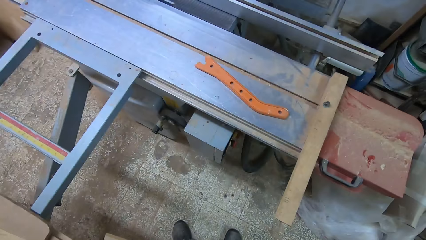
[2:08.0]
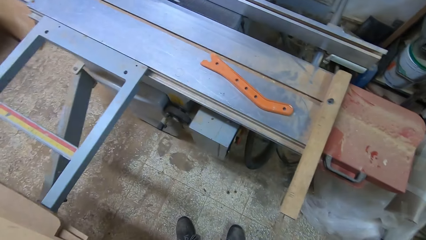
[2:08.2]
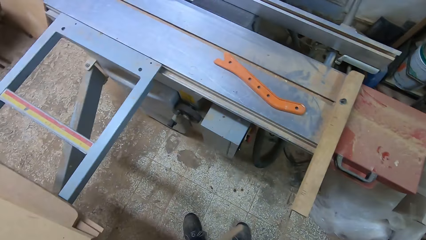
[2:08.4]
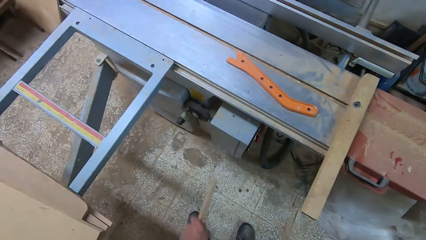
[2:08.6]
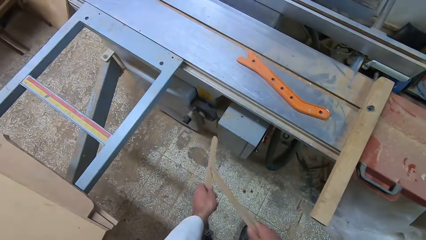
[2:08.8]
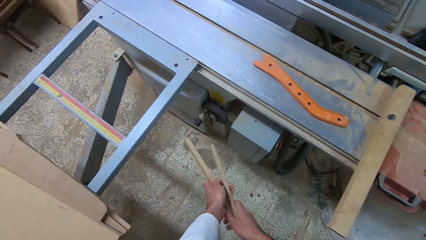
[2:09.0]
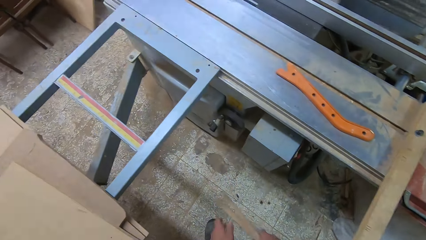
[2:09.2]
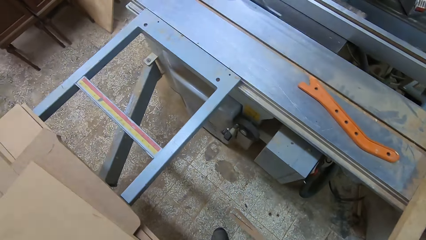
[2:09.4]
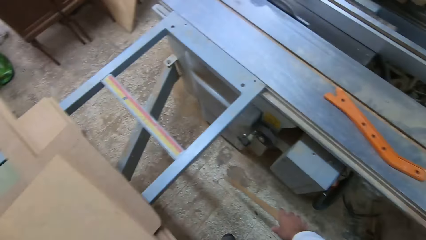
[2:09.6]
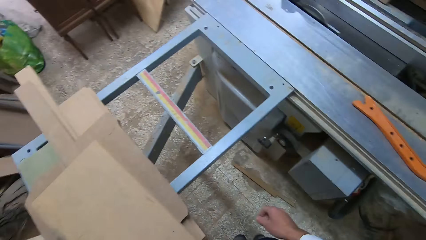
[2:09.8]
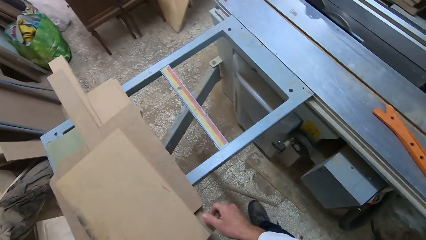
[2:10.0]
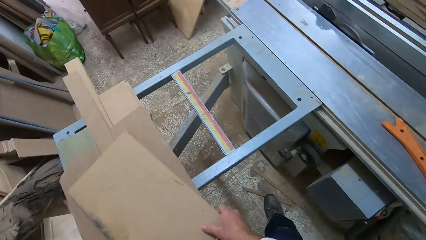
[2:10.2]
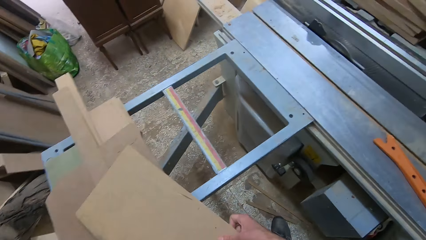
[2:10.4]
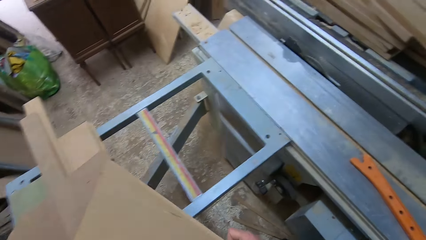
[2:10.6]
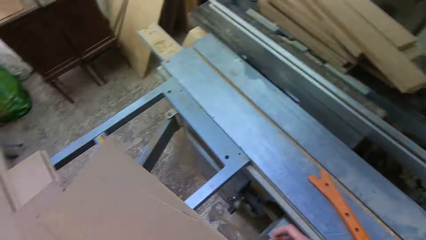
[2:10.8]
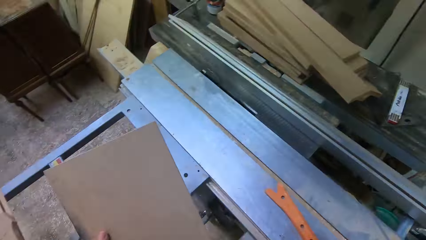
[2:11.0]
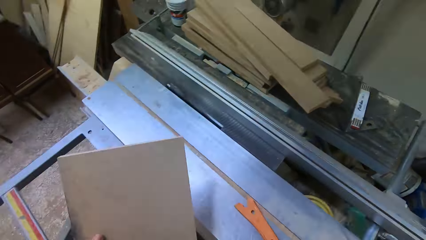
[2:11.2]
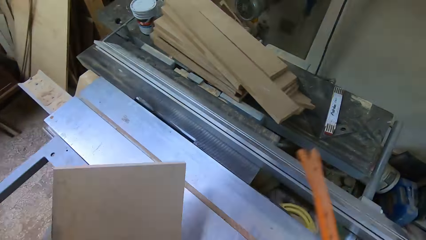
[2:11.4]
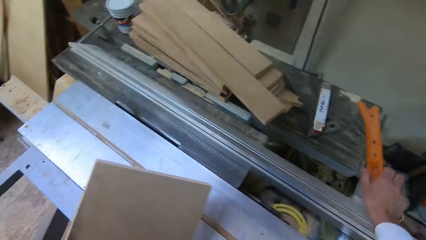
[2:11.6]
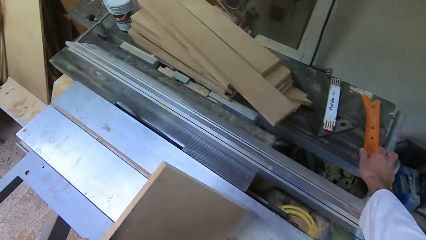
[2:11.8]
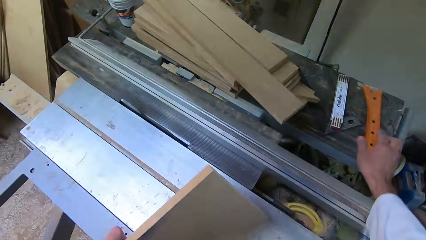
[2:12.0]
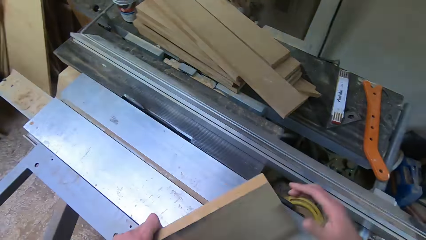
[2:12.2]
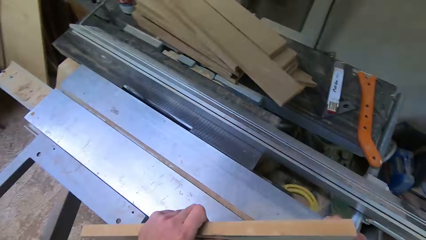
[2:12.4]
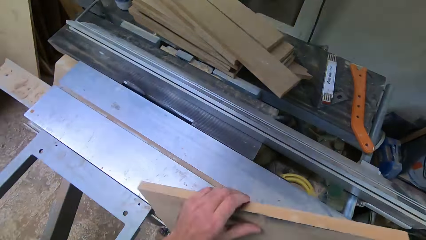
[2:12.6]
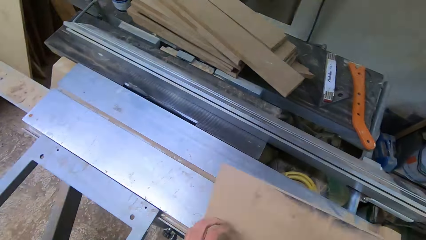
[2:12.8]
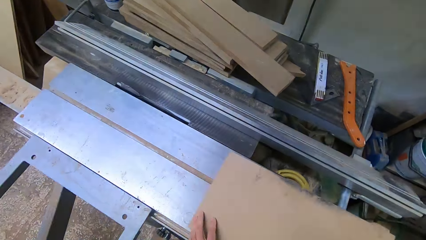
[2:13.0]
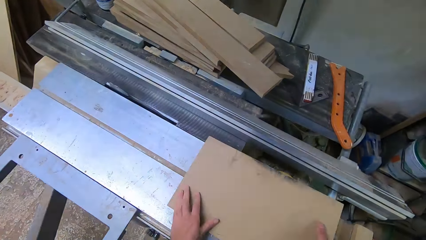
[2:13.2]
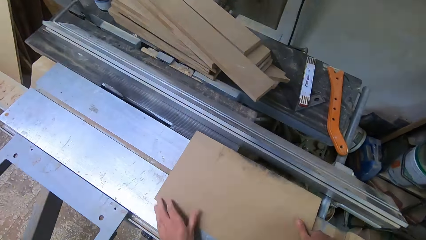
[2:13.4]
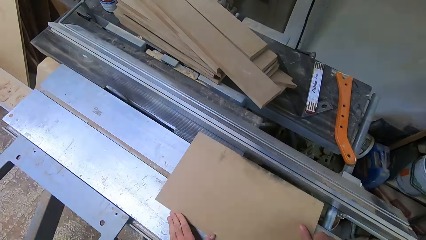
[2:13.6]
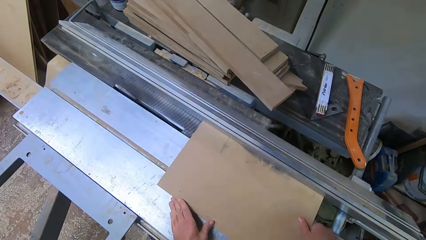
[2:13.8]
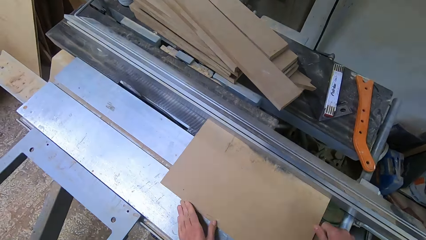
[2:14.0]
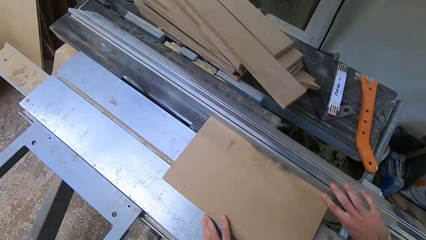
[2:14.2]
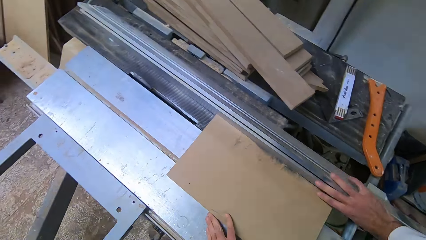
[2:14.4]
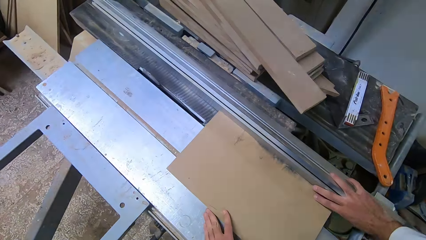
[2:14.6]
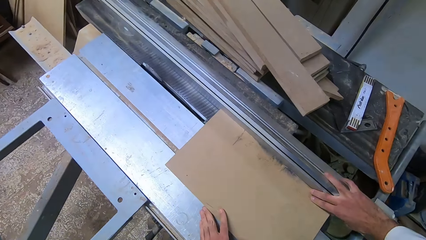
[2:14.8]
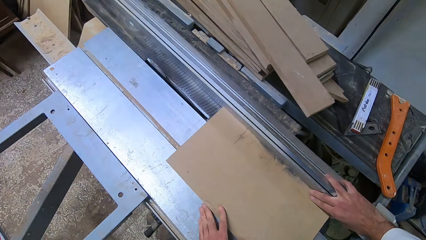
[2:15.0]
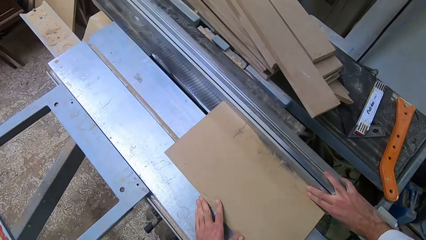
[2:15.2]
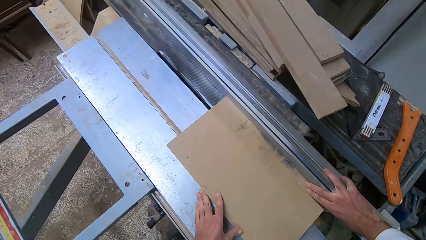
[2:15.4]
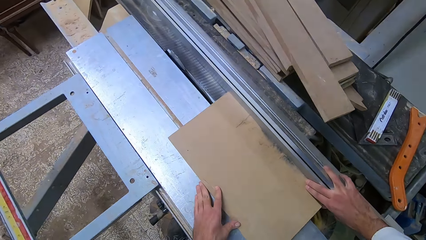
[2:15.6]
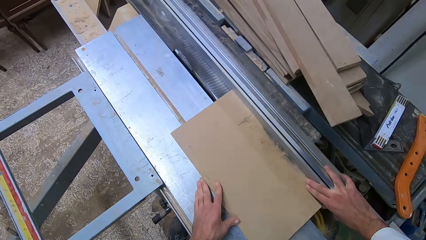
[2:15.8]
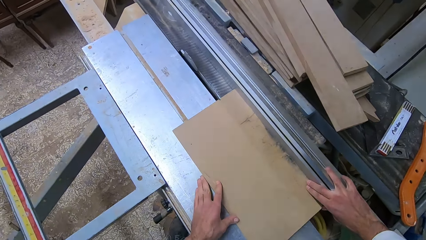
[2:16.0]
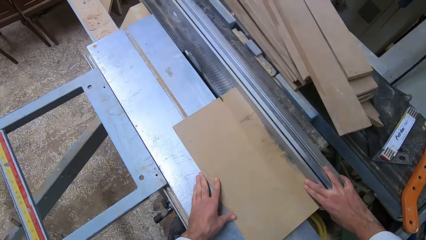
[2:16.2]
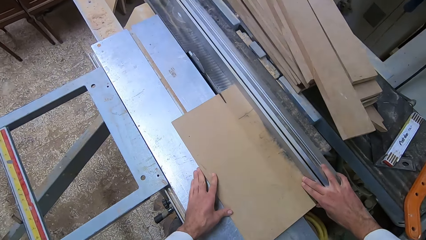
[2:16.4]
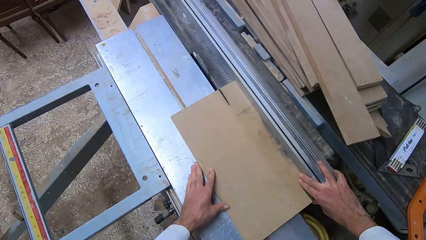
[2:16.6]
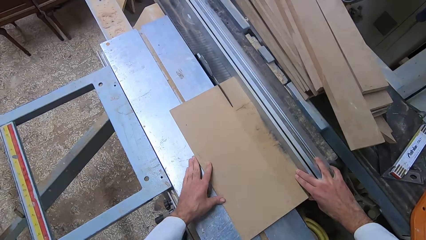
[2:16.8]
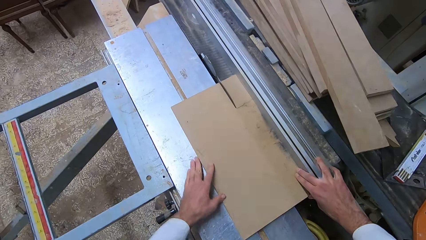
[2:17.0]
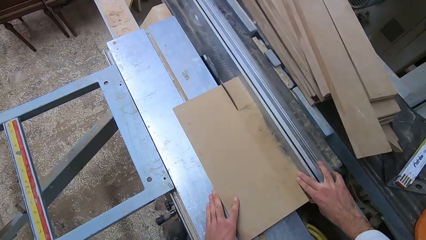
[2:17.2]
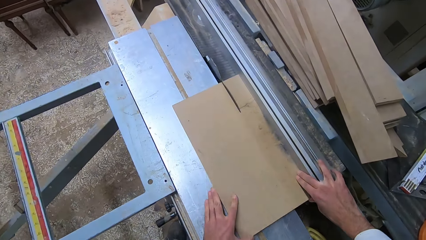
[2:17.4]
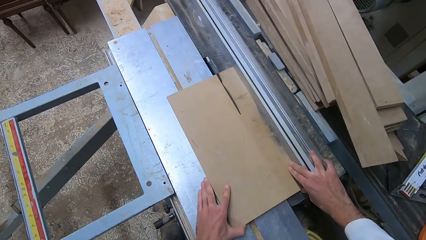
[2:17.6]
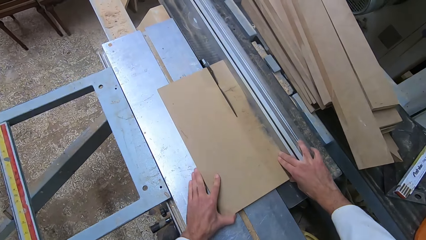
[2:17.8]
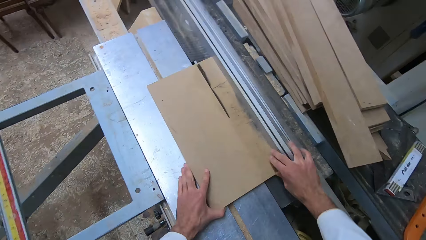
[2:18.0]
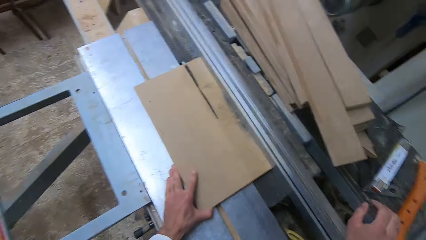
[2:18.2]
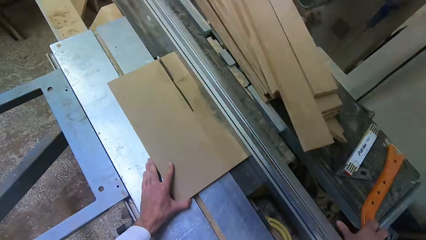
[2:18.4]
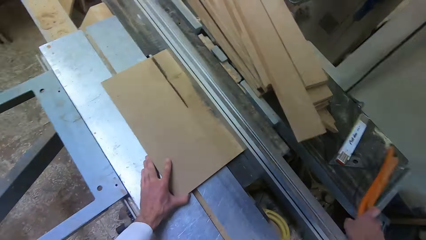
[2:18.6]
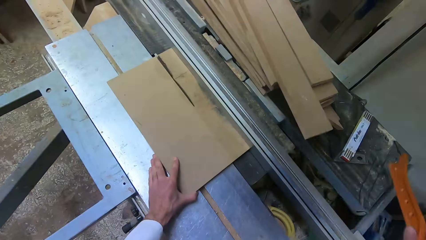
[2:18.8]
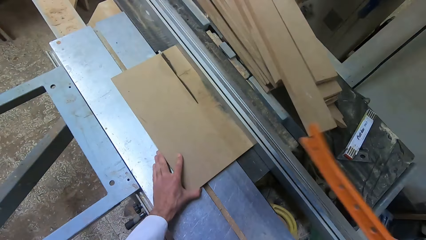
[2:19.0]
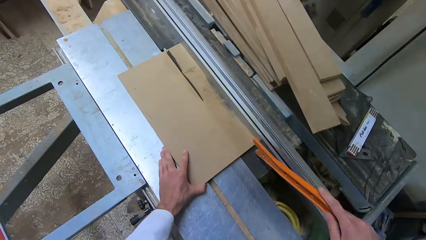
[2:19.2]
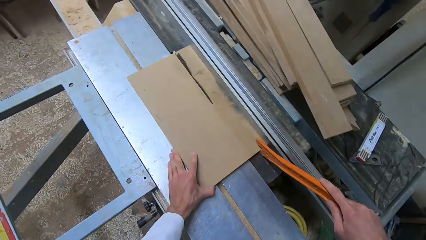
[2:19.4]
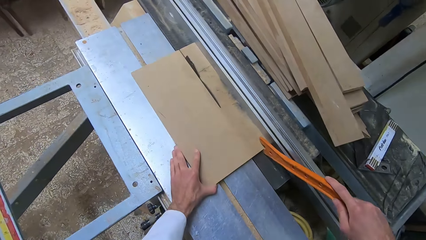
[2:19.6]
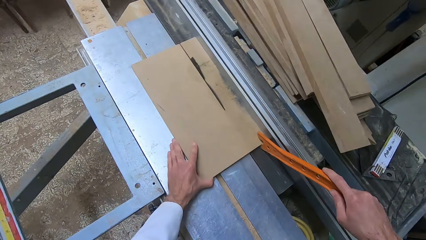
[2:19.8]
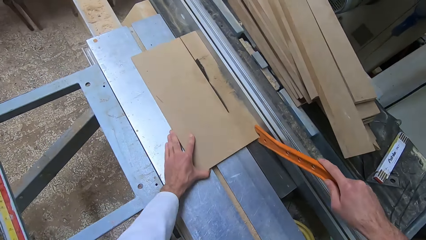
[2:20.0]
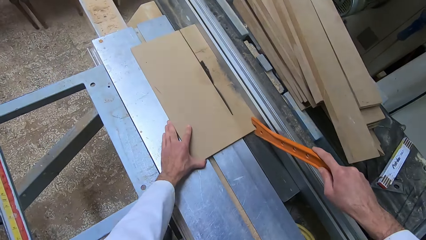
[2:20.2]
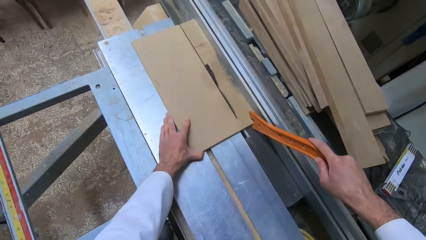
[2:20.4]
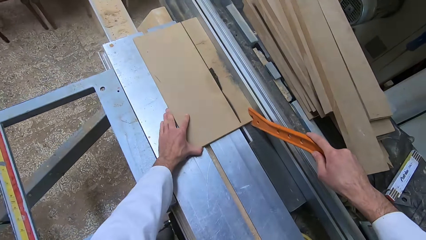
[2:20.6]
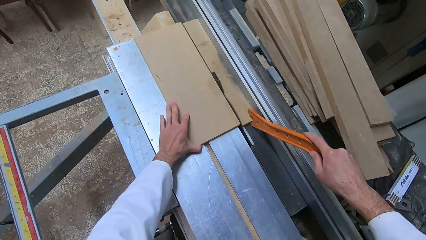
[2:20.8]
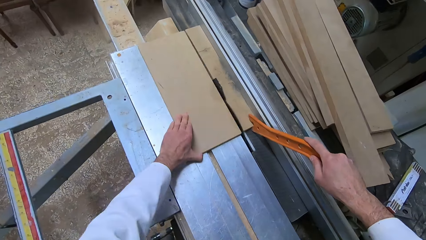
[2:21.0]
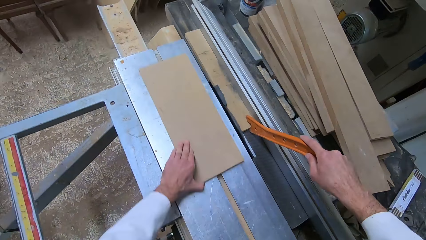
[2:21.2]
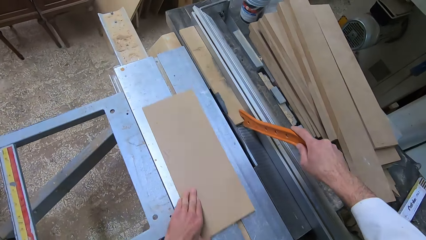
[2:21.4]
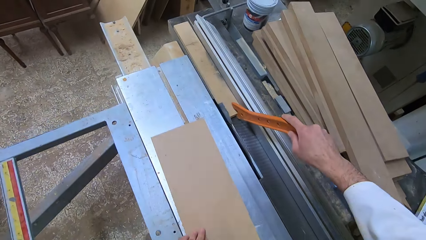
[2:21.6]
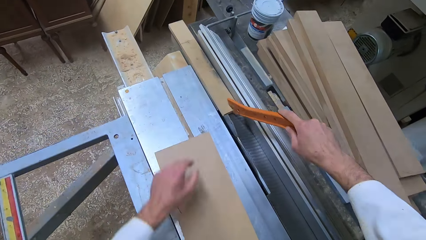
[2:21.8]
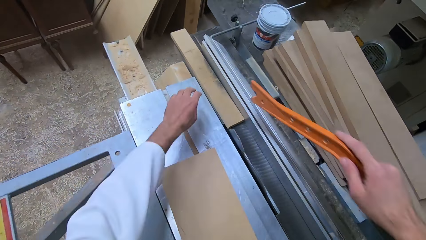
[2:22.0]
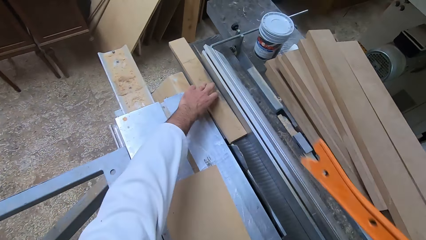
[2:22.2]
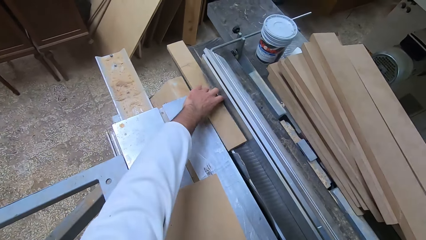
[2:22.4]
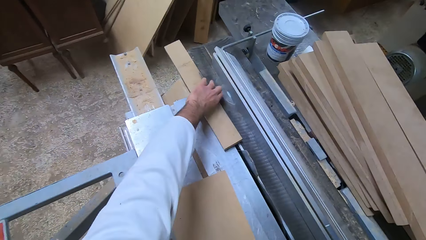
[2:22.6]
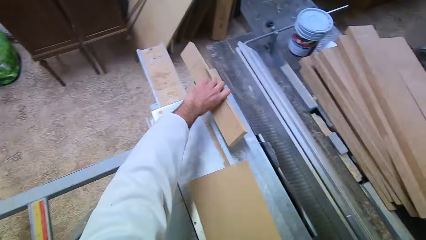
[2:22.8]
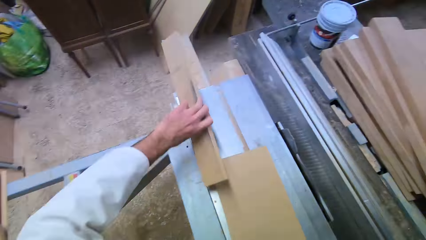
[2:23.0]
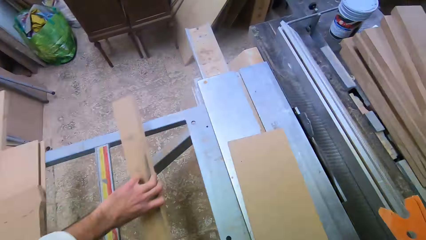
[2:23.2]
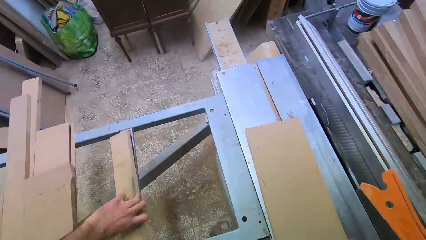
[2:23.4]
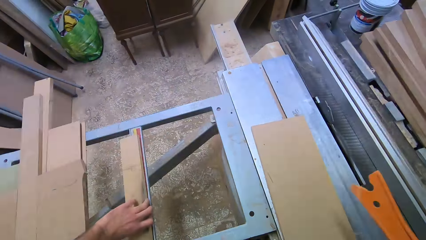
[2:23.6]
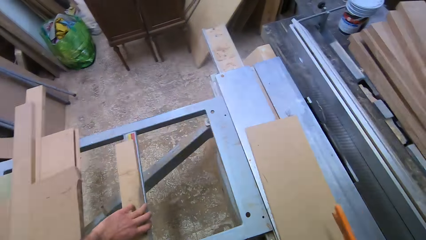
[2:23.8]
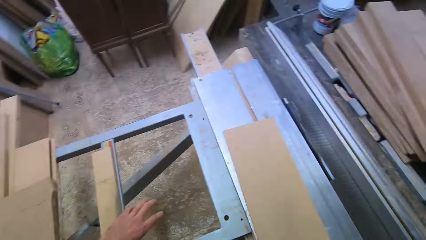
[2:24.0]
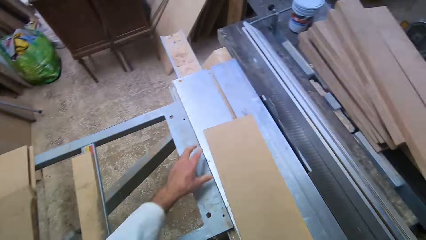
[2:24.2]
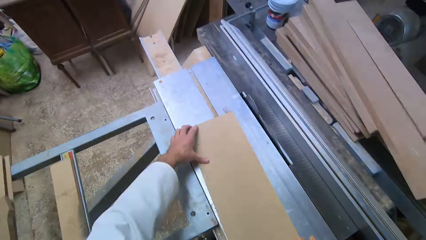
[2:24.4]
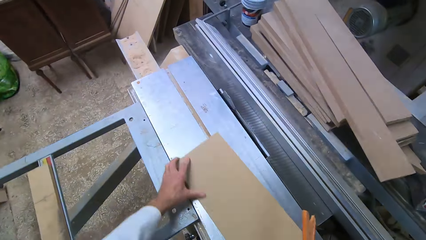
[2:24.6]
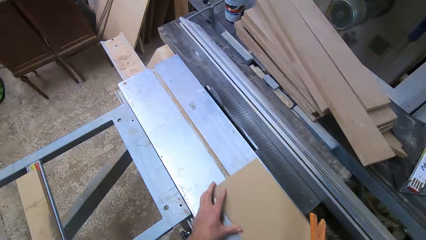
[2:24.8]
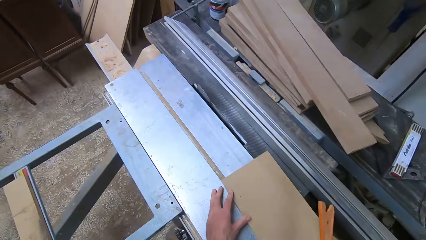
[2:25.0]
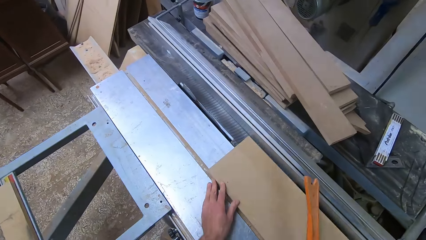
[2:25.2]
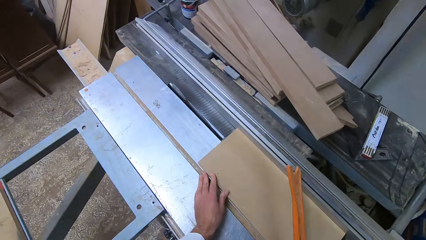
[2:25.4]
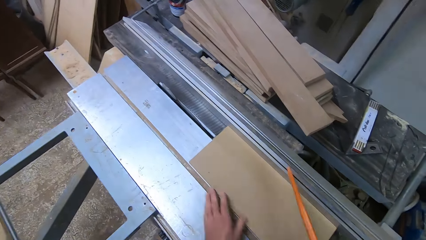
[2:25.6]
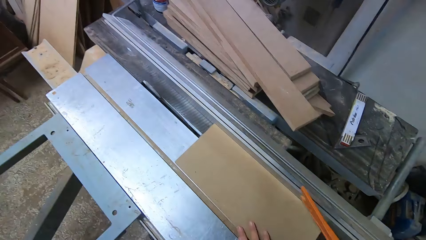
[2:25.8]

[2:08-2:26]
The camera wearer holds the broken pieces in both hands. He breaks the fiberboard. He transfers a broken piece in his left hand to his right hand. He drops the broken pieces in his right hand to the ground. He picks up a log of wood or fiberboard with both hands. He picks up a plastic ruler with his right hand and removes his right hand from the log of wood. He drops the plastic ruler in his right hand on a table. He holds the log of wood with both hands. He places the log of wood on the blade of the table saw with both hands. He places the fiberboard on the fence. He saws the log of wood with both hands. He removes his right hand from the log of wood. He picks up the plastic ruler from the table with his right hand. He touches the log of wood with the plastic ruler in his right hand. He pushes the log of wood along the blade of the table saw with his left hand and with the plastic ruler in his right hand. He repositions half of the cut wood with his left hand. He picks up the other half of the cut wood with his left hand. He drops the log of wood in his left hand on the iron rail. He repositions the first half of the cut log of wood on the blade of the table saw with his left hand. He picks up the fiberboard.
